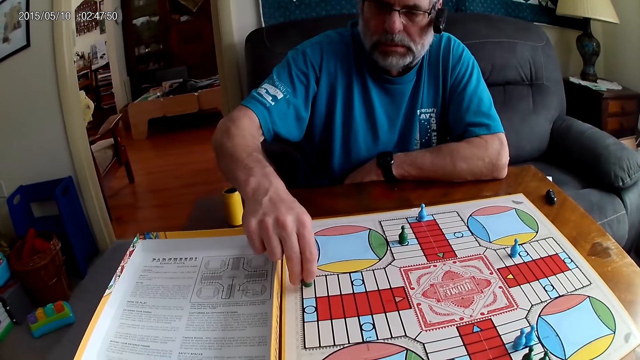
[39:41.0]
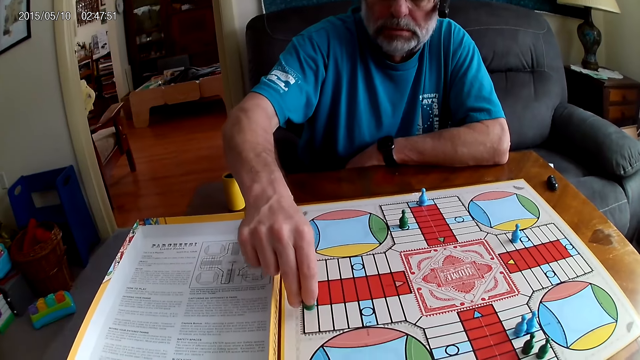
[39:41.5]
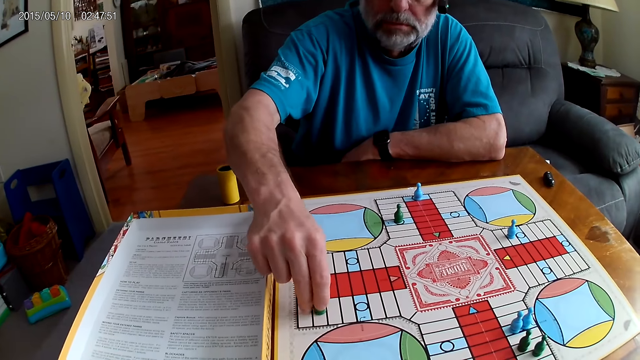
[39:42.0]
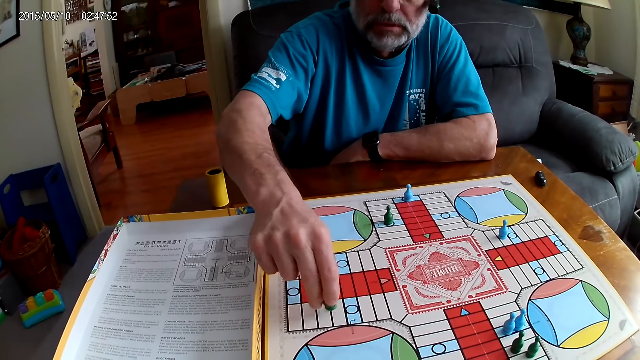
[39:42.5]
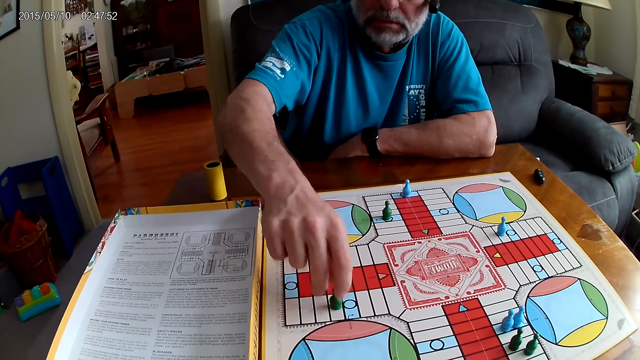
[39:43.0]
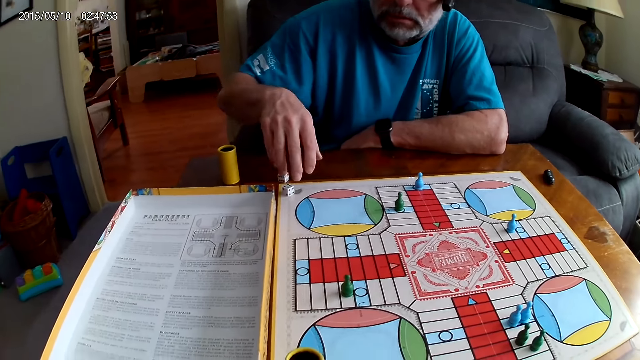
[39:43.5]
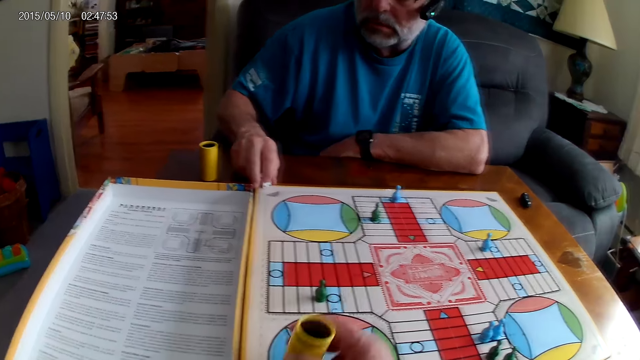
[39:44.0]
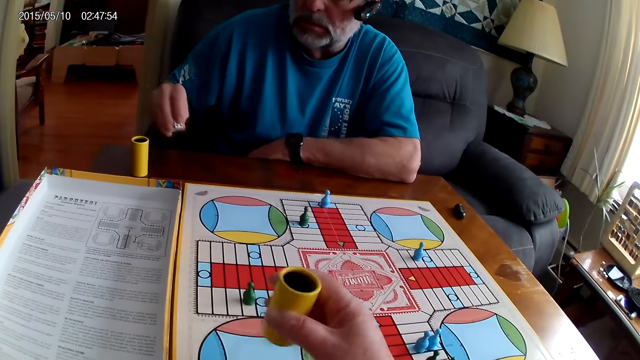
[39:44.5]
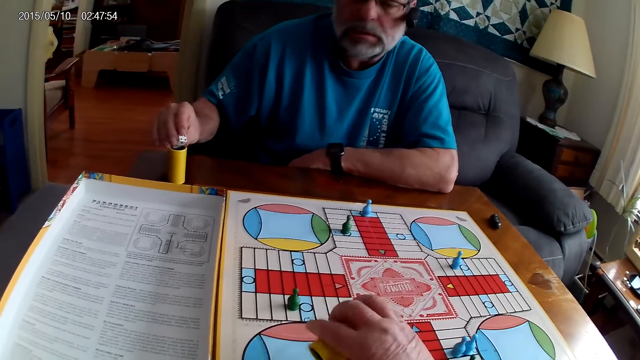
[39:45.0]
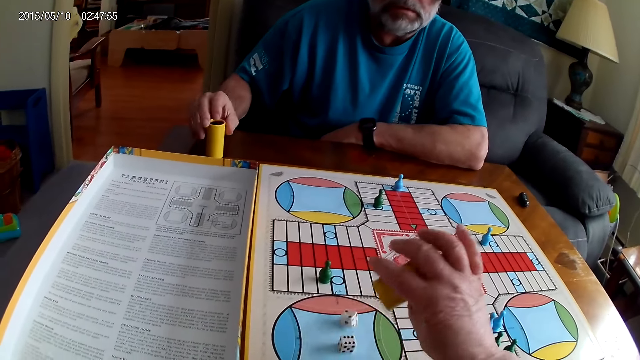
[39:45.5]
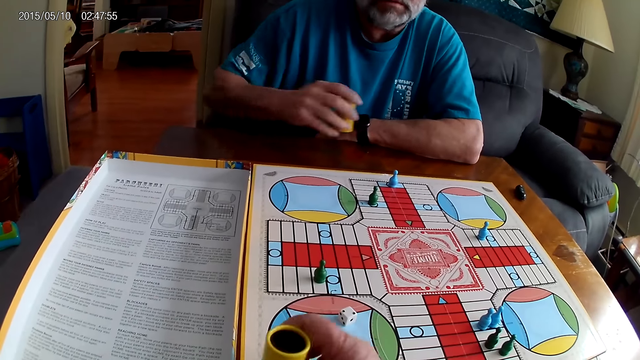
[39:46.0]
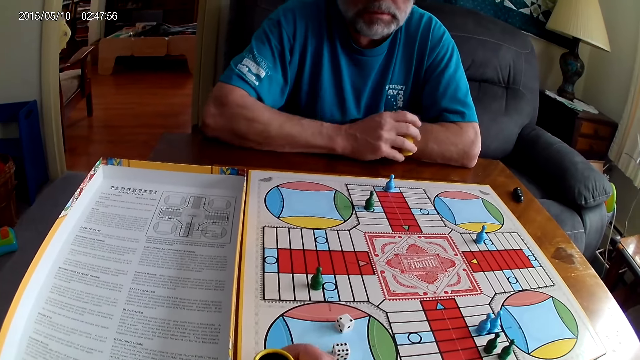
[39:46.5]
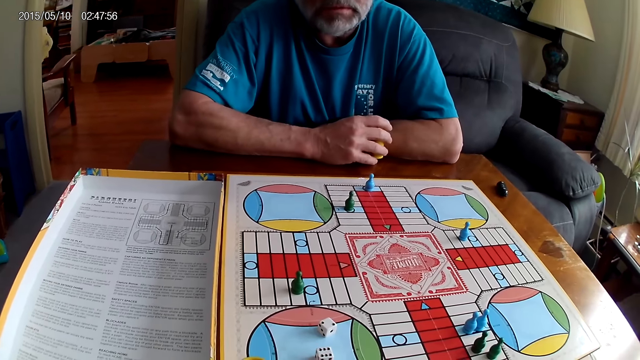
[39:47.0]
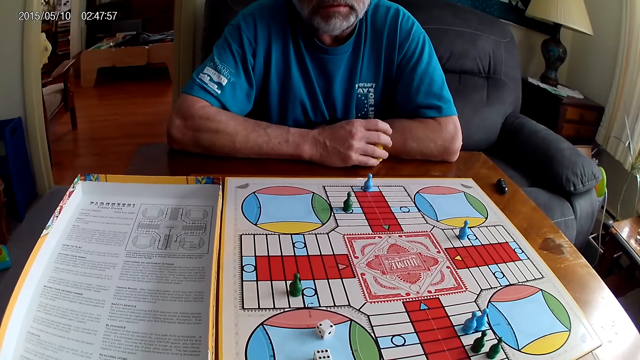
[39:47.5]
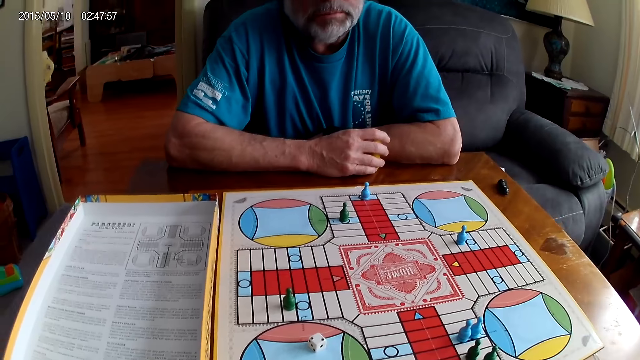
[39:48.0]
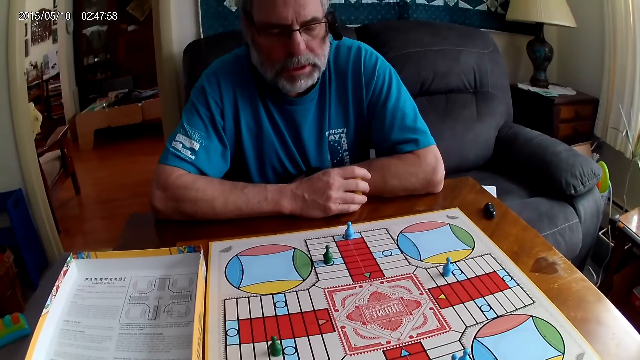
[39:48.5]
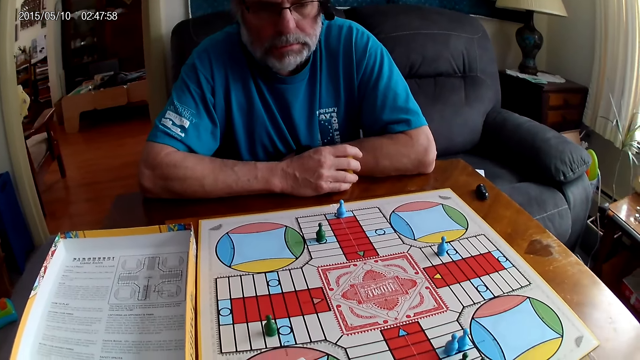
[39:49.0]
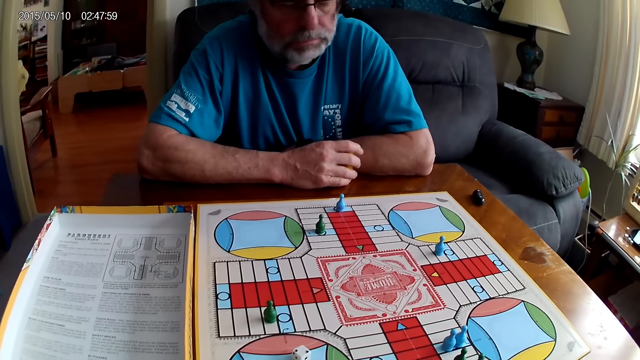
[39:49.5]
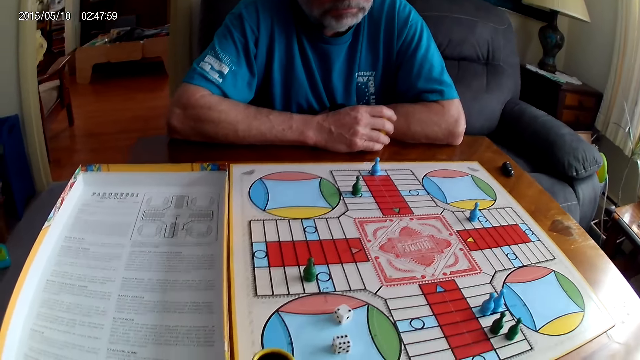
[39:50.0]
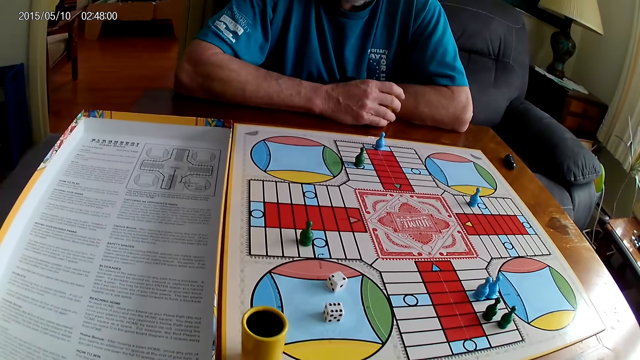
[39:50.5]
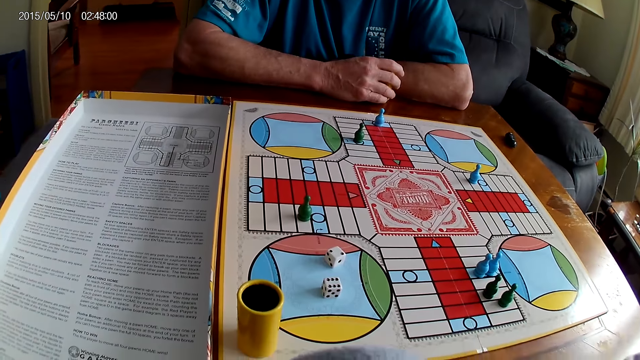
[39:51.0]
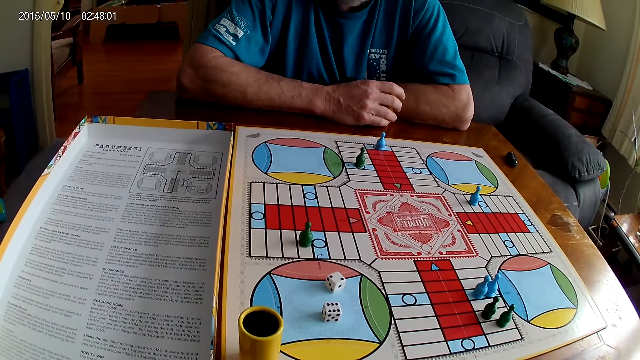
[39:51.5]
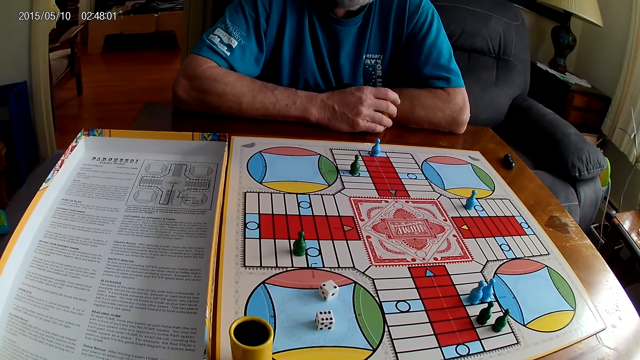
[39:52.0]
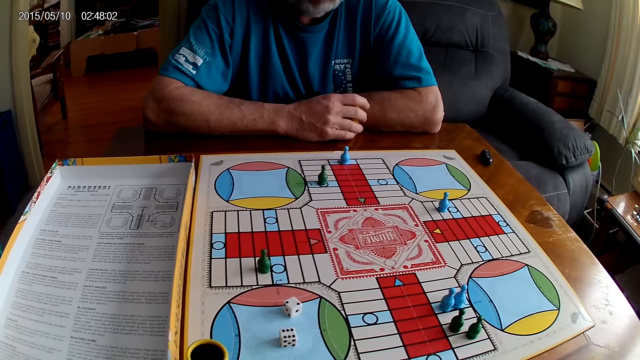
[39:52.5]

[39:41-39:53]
A man moves a Ludo pawn on the Ludo board. The man places the Ludo pawn on the board. The man takes the dice from the Ludo board with his right hand. The camera wearer picks up the dice shaker and shakes the dice shaker. The man places the dice into the dice shaker. The camera wearer plays Ludo, pours the dice on the board and places the dice shaker on the board. The man holds the dice shaker and stares at the board. The camera wearer stares at the board.

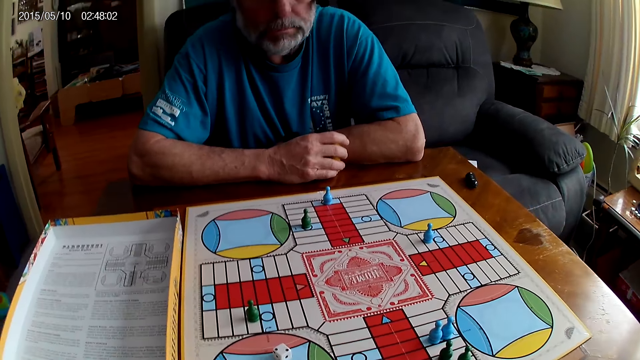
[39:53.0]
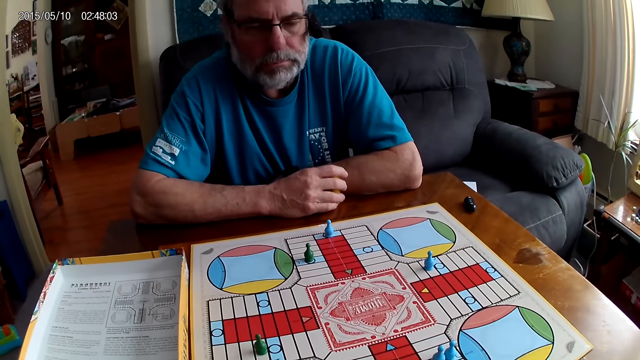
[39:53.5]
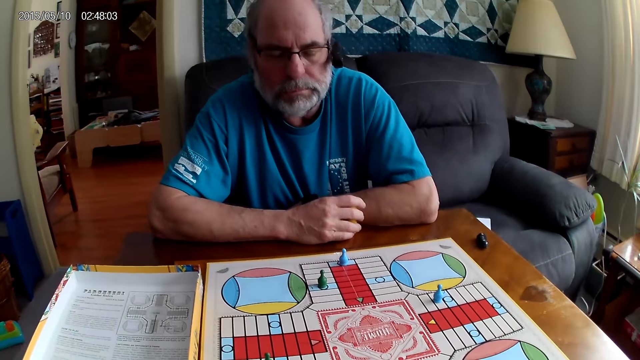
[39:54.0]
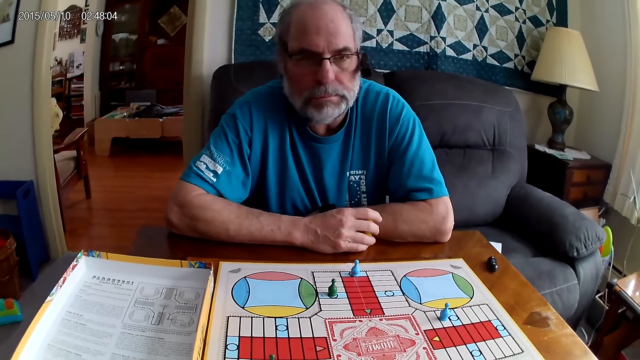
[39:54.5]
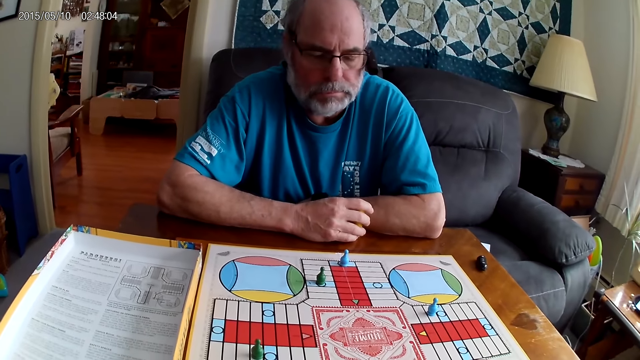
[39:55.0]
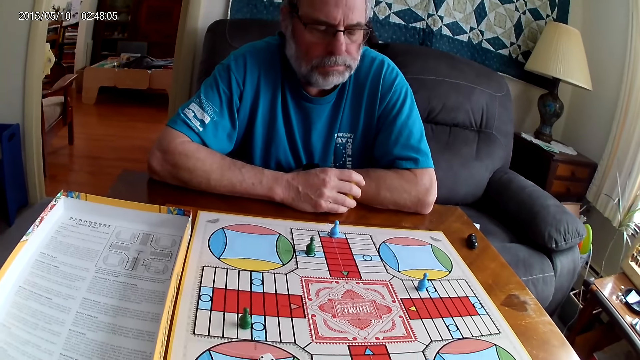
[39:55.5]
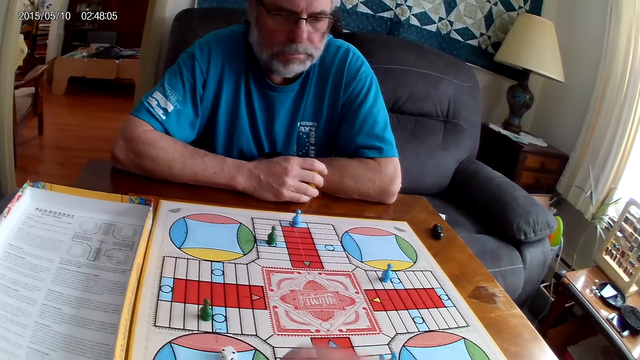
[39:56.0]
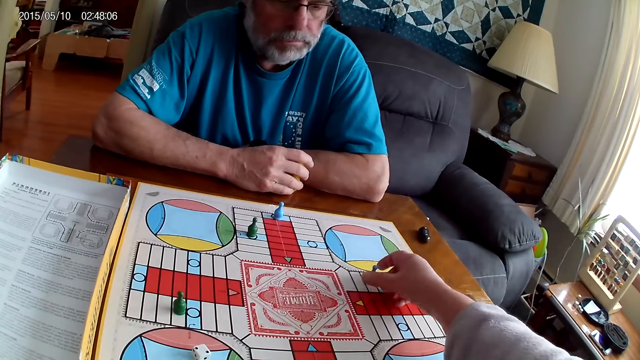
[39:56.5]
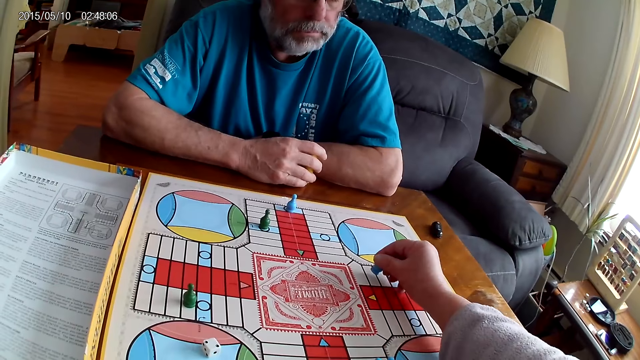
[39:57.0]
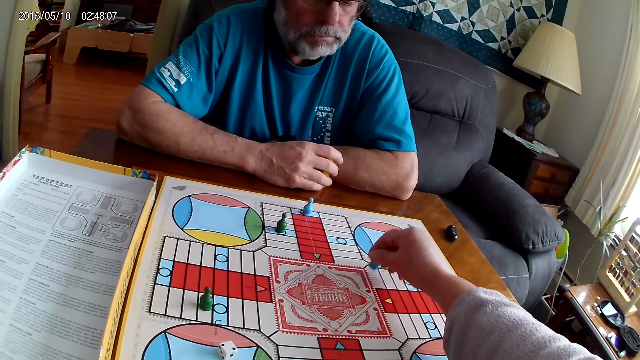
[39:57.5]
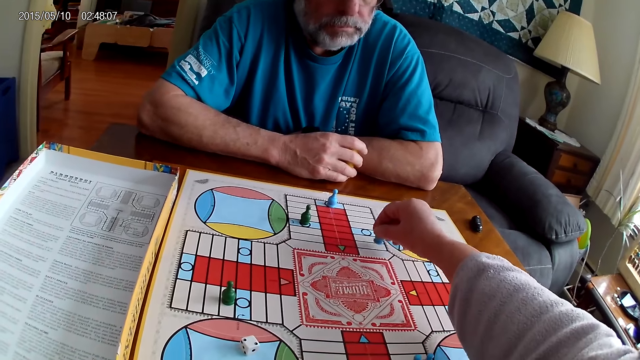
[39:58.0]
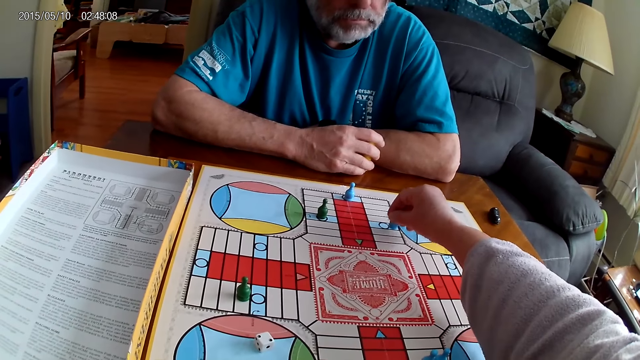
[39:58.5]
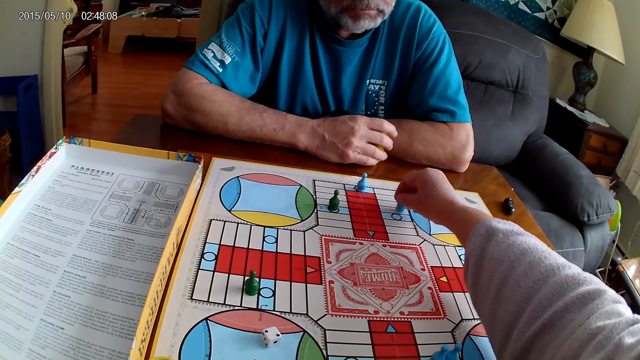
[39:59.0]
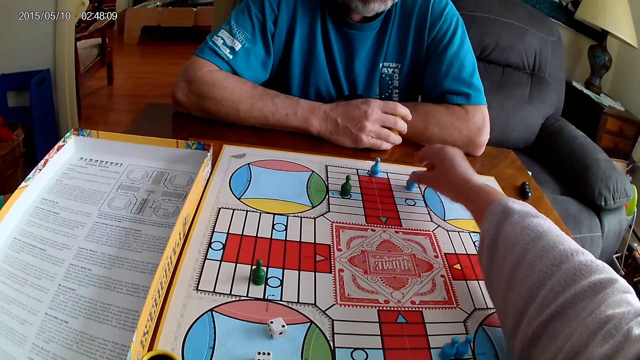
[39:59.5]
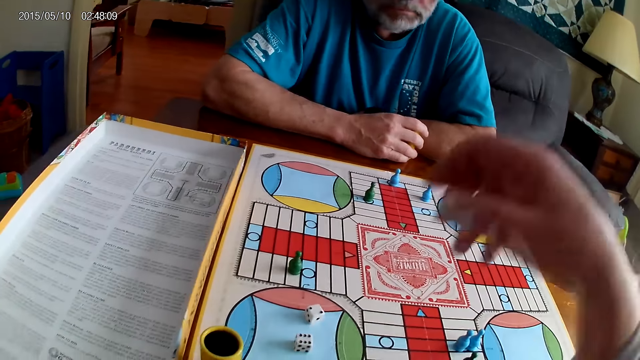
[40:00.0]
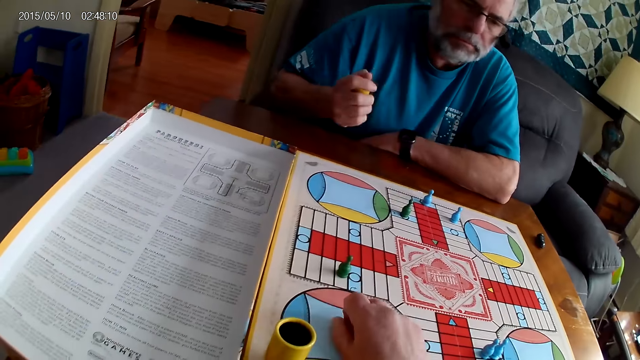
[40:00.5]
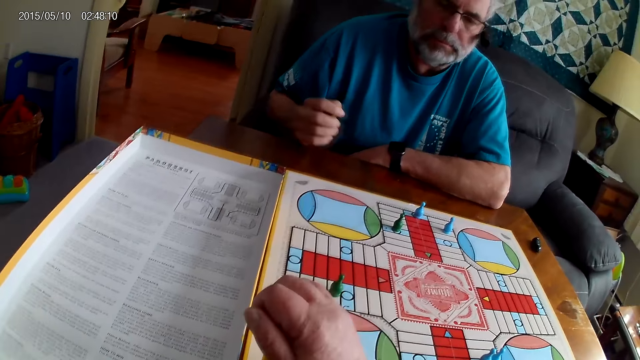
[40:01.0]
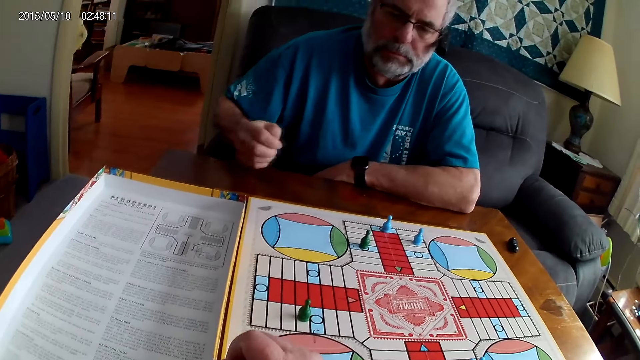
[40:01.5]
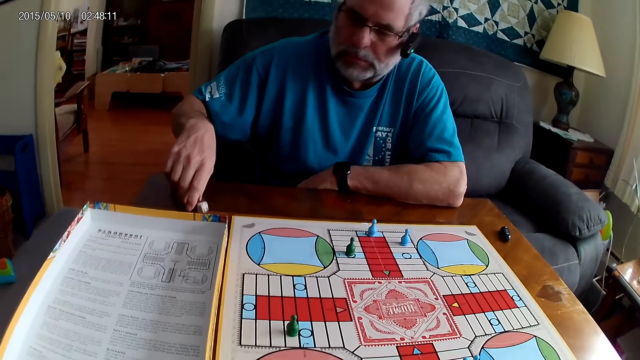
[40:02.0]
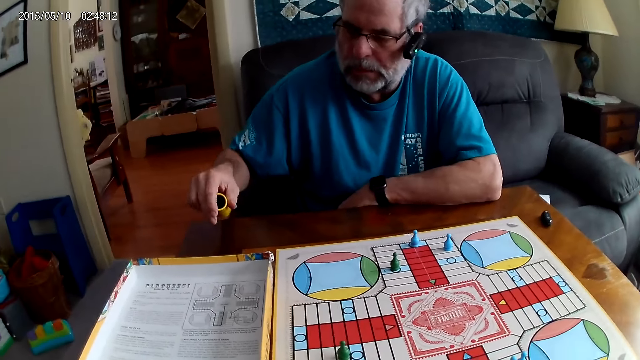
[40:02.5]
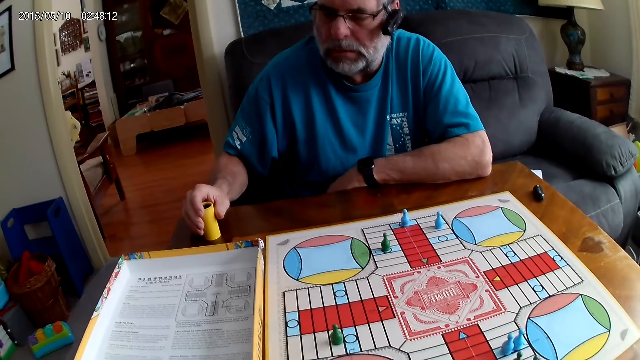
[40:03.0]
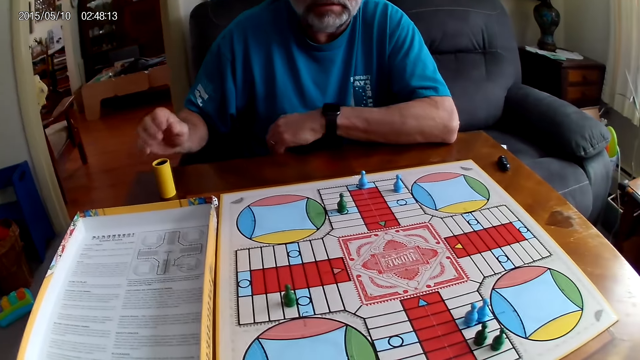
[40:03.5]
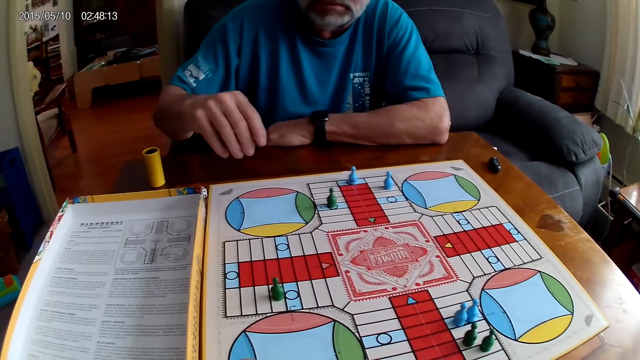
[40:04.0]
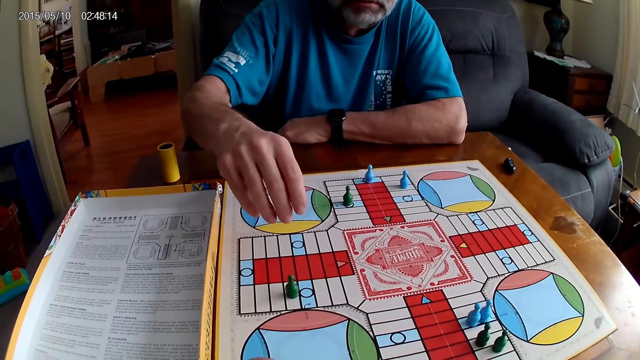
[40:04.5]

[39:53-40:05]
The camera wearer picks a Ludo pawn or chess. They move the chess on the Ludo board. They place the Ludo pawn on the board. They take the dice from the Ludo board with the right hand. A man shakes the dice shaker. The camera wearer puts the dice into the dice shaker. The man plays Ludo. The camera wearer stares at the board. The man pours the dice on the table. The camera wearer drops the container on the table. The man places the dice shaker on the table.
